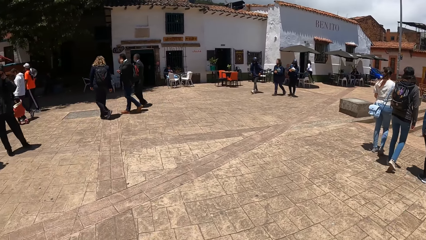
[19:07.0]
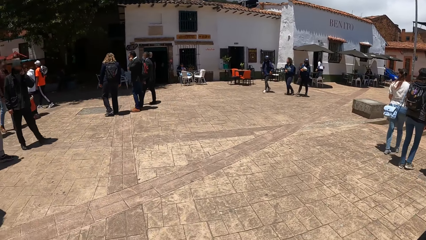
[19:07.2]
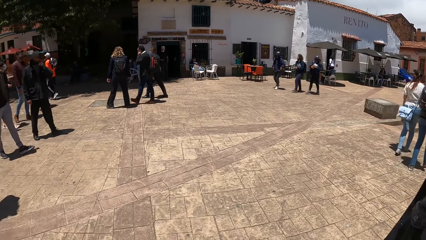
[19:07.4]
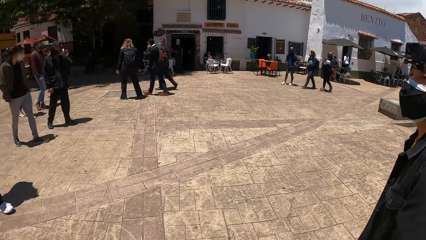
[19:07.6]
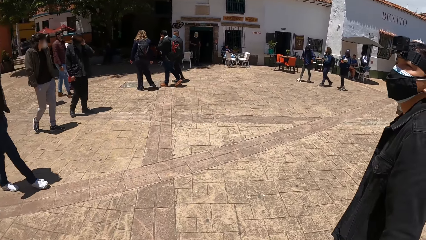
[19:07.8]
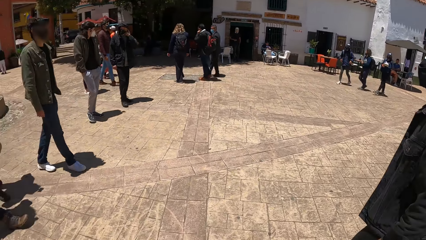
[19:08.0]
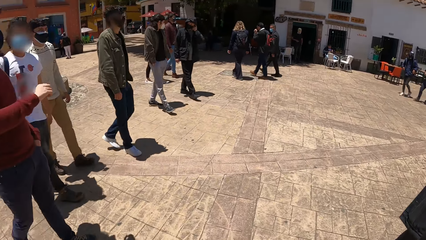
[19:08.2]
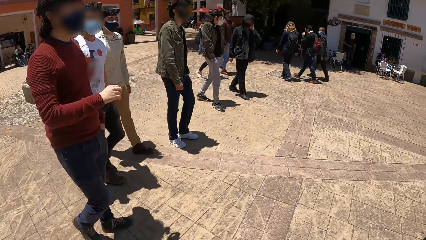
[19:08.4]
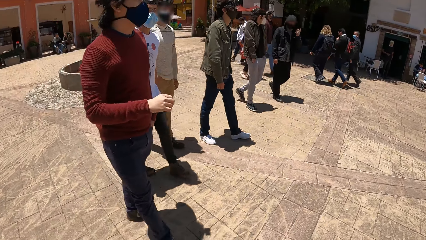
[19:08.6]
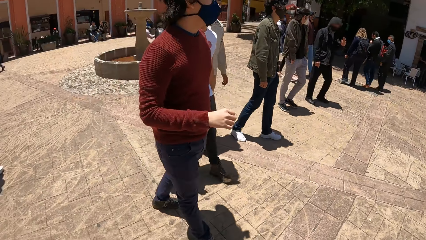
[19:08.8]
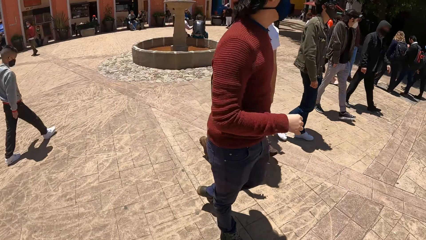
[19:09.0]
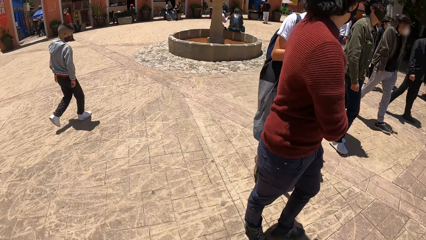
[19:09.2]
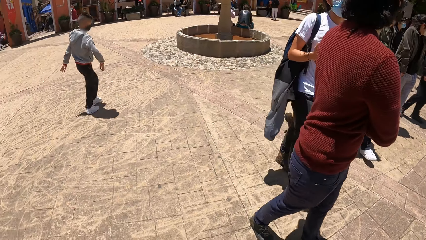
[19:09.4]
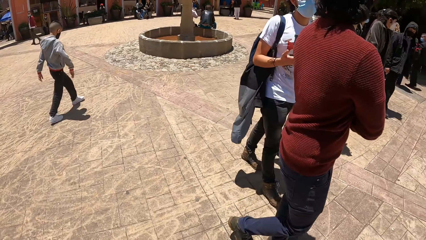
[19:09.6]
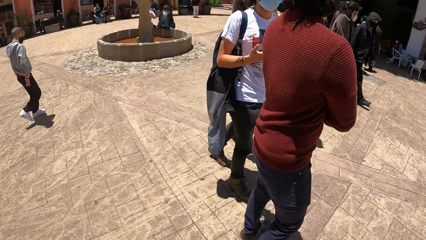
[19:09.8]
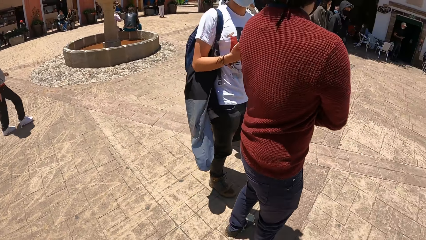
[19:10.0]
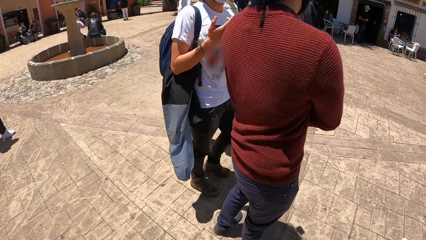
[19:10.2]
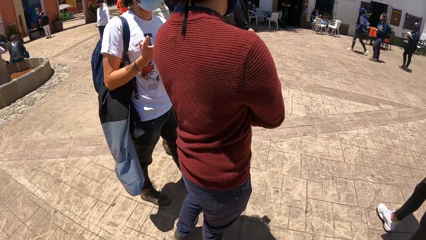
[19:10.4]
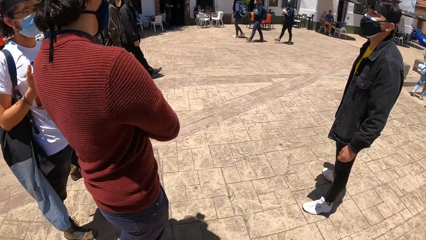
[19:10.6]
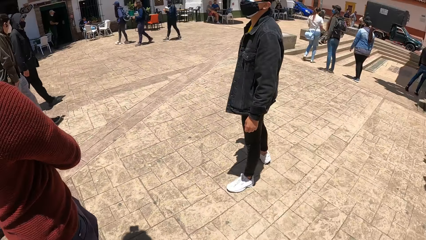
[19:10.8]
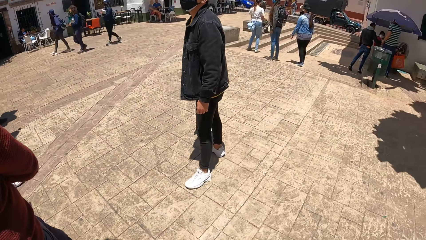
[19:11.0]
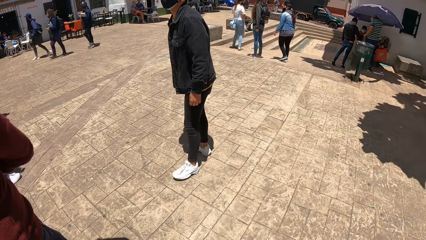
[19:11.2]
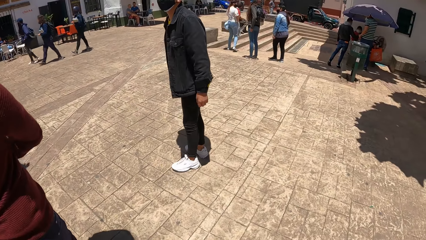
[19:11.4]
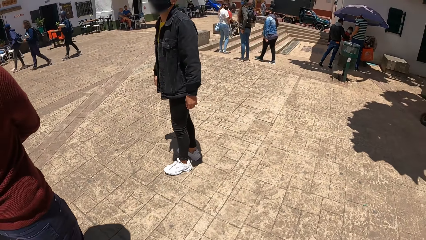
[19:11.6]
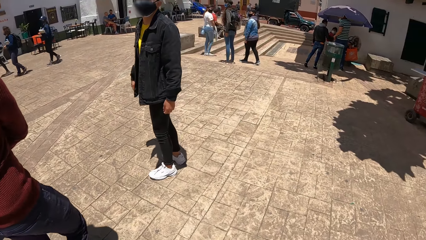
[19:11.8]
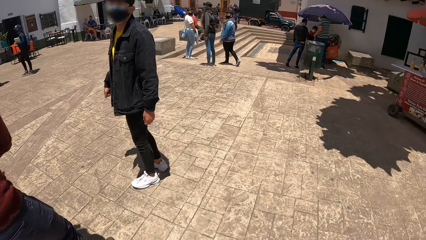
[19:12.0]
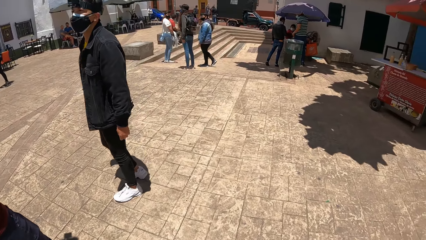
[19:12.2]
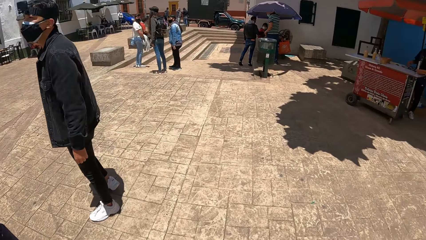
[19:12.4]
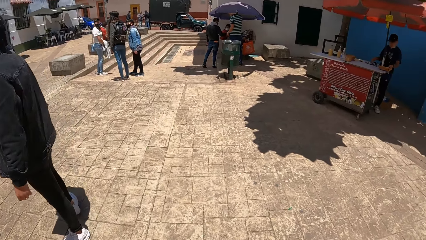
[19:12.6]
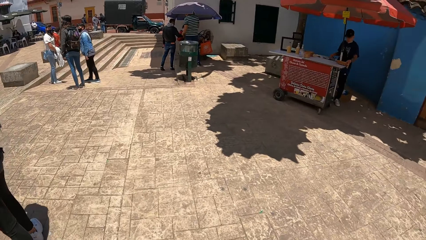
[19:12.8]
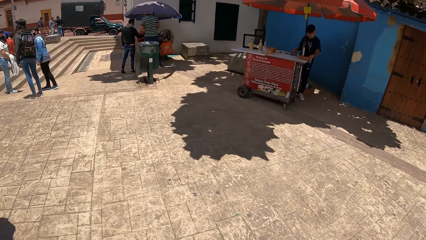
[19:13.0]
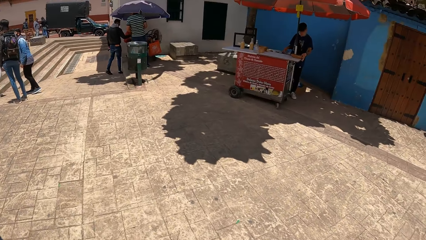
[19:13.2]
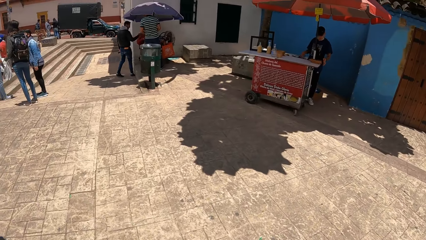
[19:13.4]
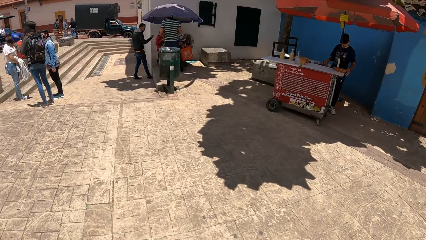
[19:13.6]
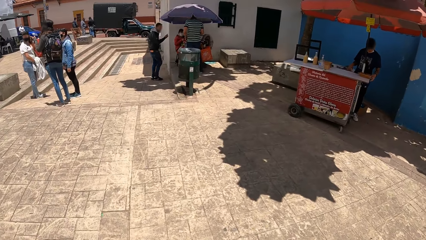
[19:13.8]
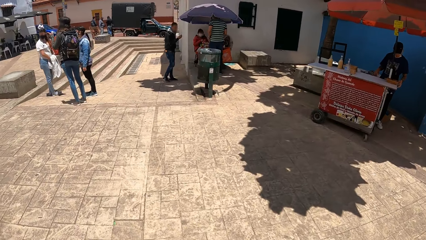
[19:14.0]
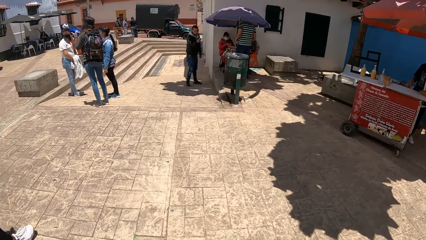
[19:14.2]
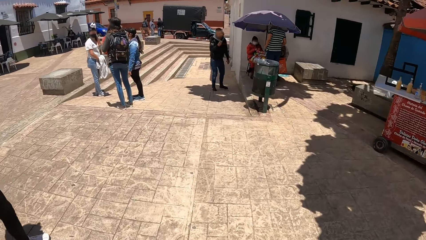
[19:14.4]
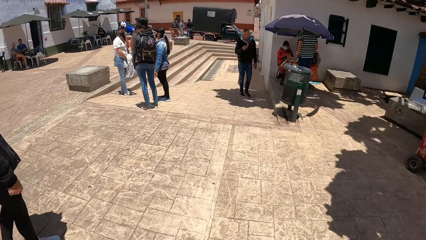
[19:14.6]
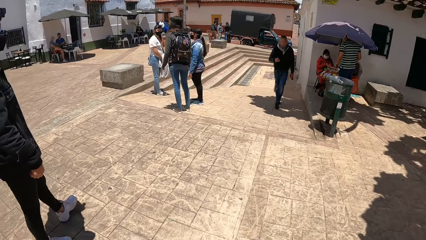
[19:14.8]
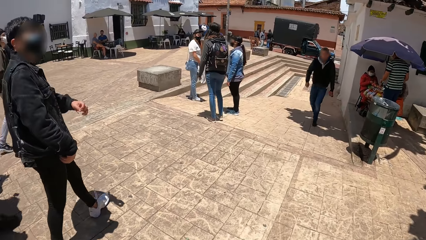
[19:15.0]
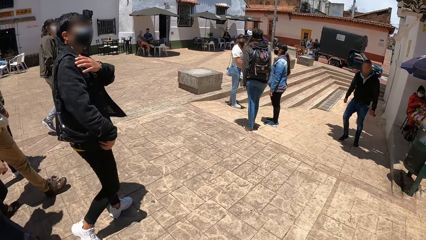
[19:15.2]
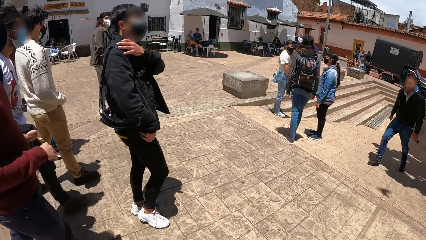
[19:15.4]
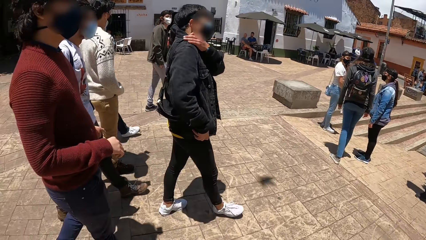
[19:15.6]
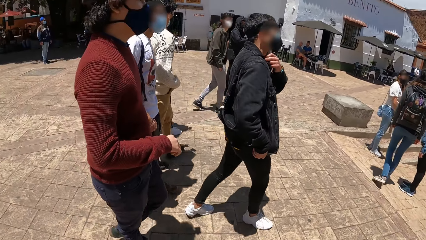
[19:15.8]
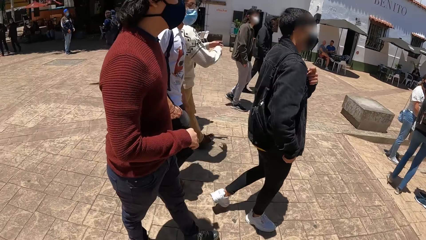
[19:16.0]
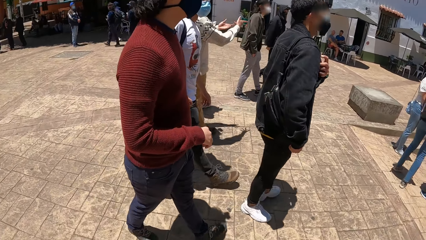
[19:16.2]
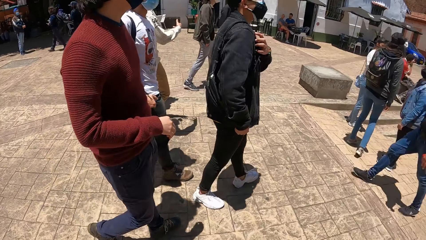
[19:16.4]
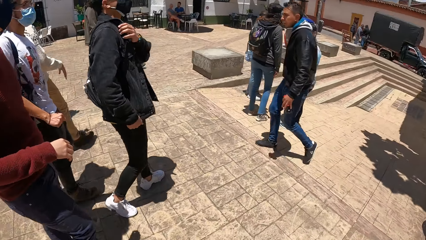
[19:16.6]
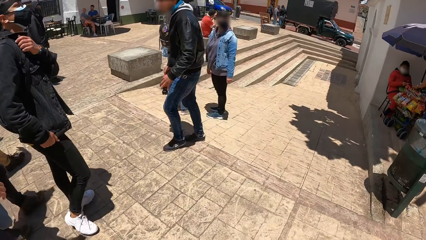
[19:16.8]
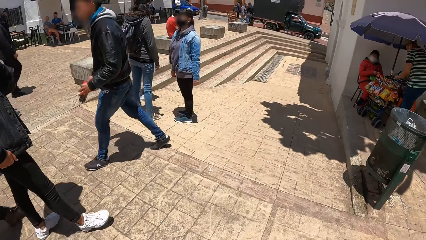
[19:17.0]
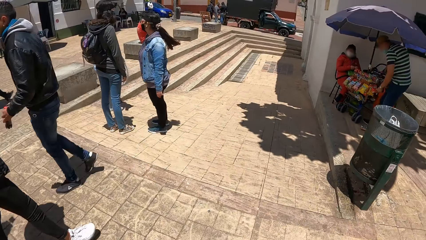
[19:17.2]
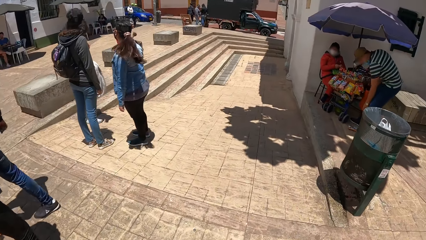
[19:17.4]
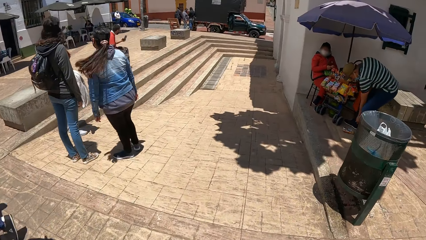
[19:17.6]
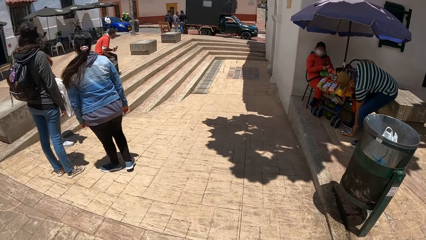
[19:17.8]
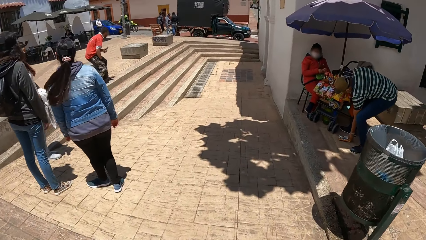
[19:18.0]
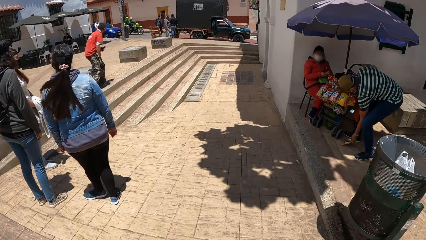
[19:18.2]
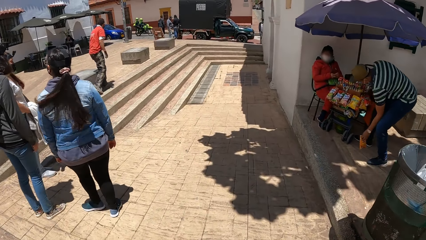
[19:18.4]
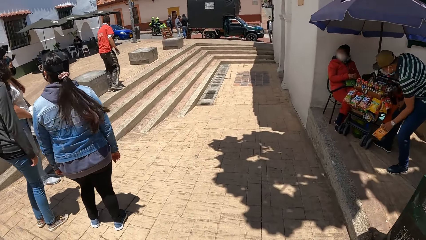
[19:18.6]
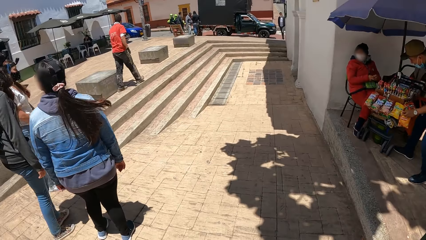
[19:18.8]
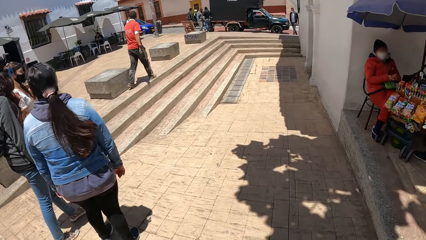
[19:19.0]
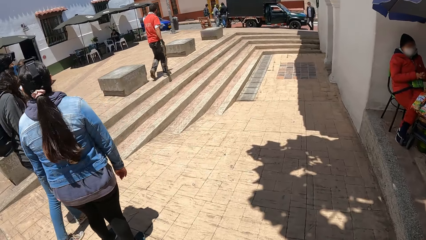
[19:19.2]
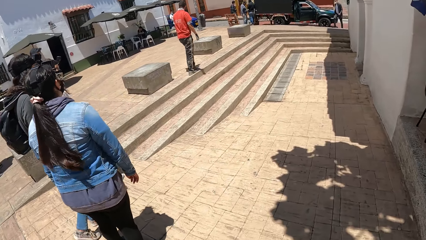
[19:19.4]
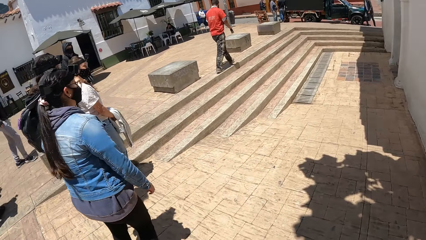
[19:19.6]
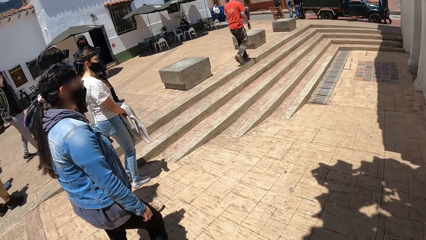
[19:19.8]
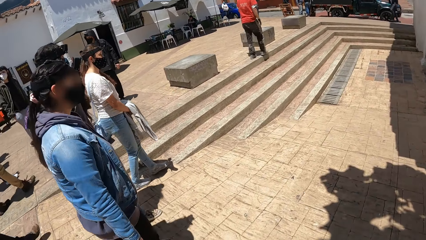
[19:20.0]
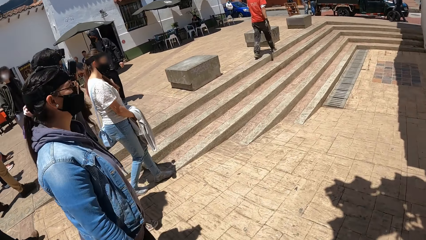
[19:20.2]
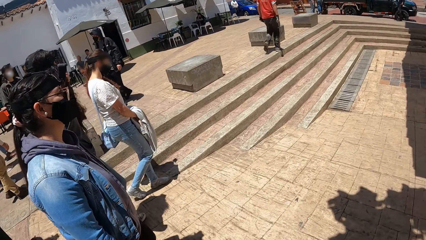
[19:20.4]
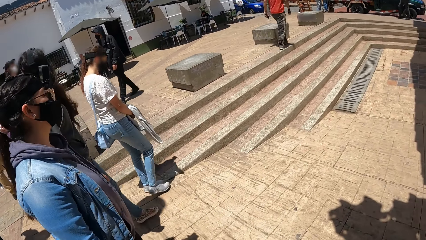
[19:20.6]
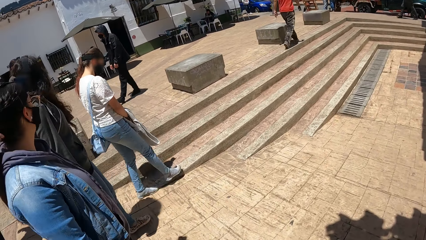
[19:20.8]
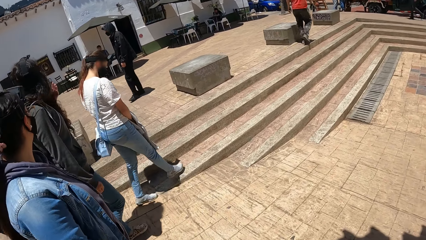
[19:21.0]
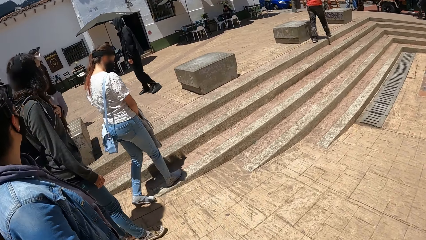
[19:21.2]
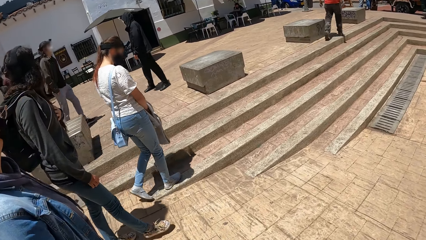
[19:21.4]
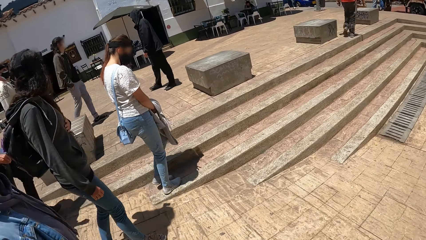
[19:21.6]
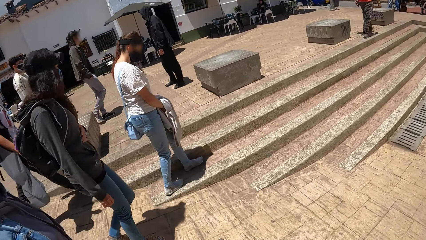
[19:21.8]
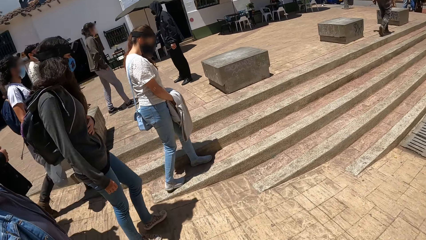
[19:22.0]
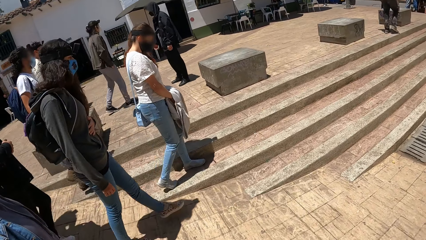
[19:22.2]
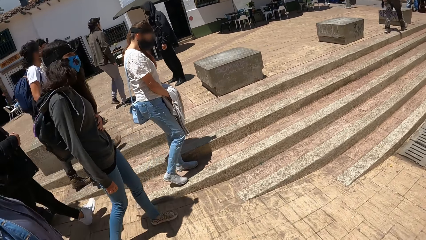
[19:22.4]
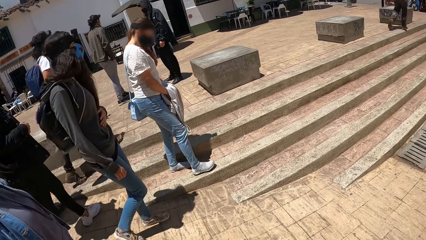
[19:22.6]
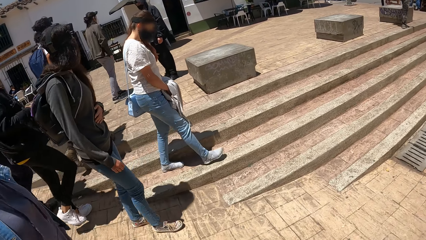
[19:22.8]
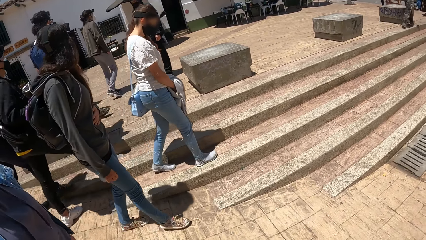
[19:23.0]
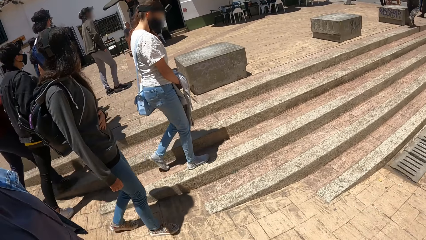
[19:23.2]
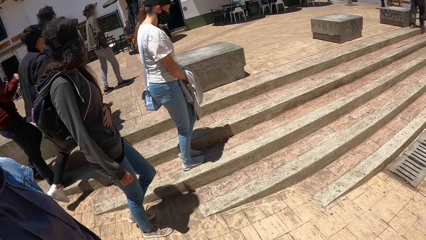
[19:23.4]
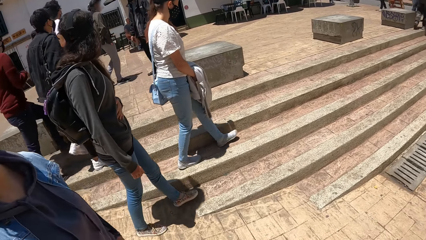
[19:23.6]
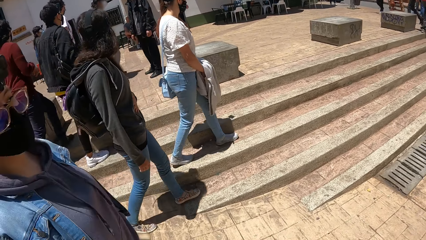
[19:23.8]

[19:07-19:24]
Men walk past the camera wearer. The camera wearer stares around. They walk with the men and the other man. They stare around. They walk around.
